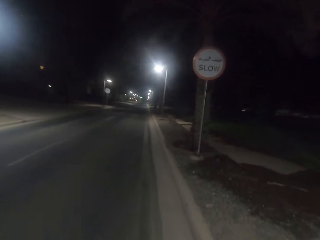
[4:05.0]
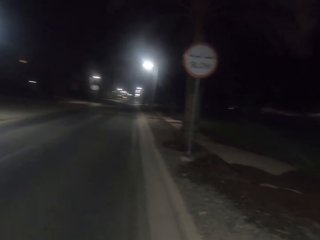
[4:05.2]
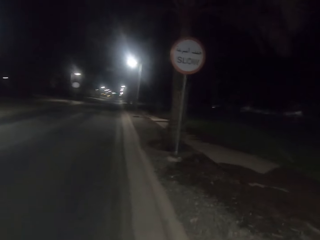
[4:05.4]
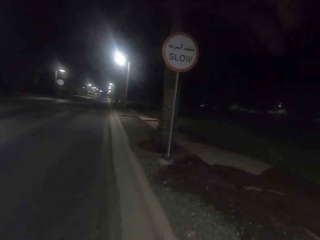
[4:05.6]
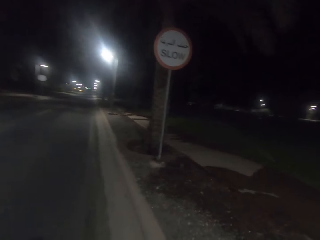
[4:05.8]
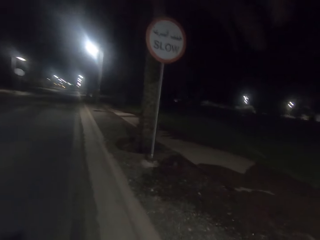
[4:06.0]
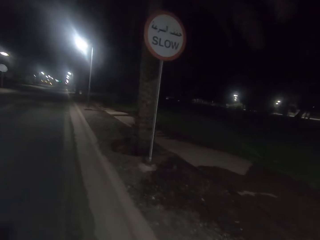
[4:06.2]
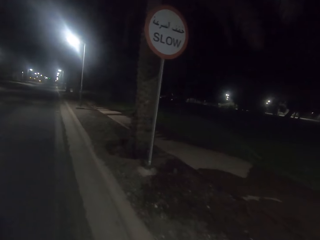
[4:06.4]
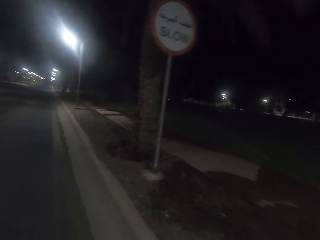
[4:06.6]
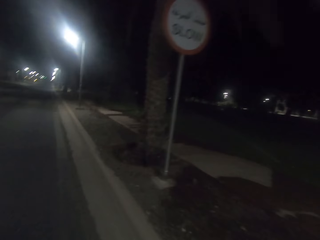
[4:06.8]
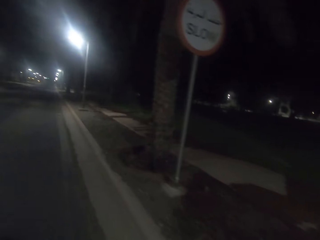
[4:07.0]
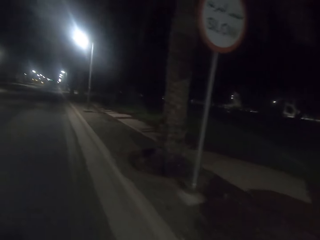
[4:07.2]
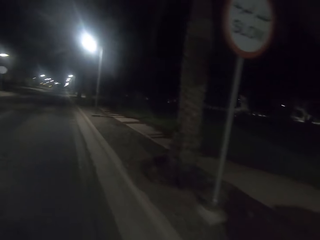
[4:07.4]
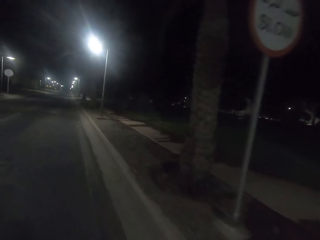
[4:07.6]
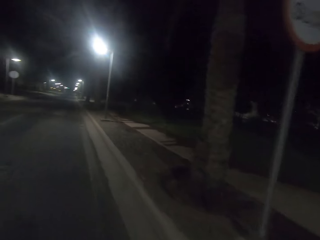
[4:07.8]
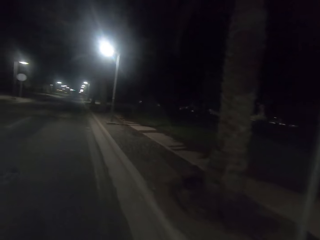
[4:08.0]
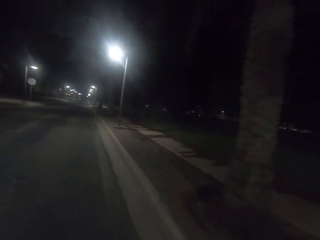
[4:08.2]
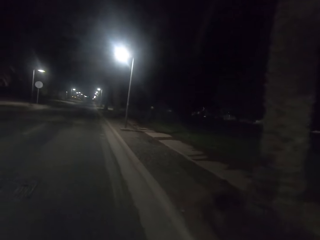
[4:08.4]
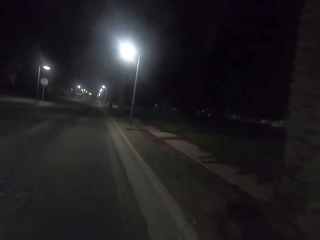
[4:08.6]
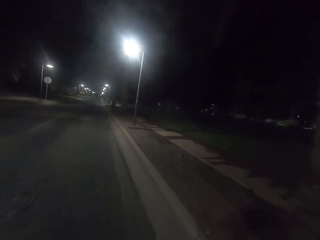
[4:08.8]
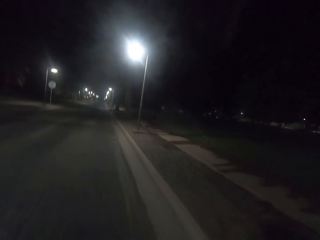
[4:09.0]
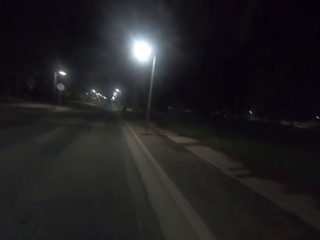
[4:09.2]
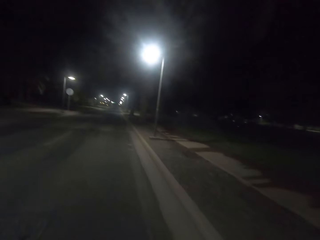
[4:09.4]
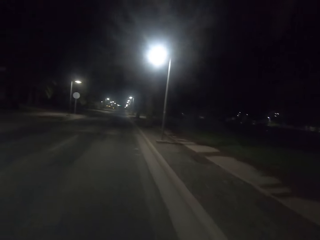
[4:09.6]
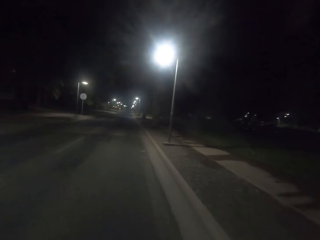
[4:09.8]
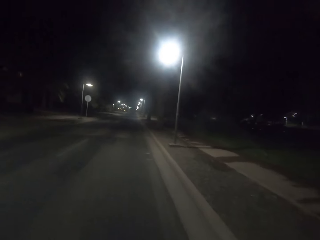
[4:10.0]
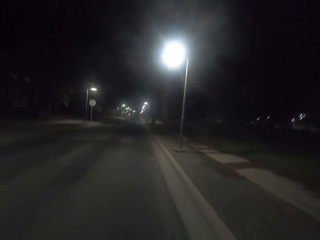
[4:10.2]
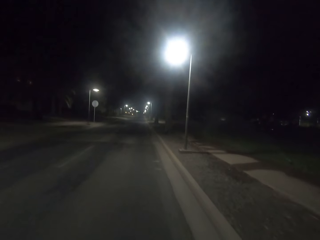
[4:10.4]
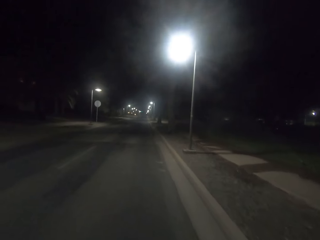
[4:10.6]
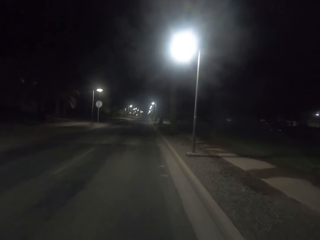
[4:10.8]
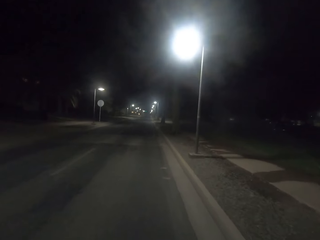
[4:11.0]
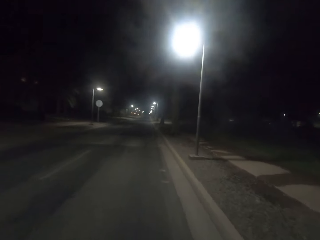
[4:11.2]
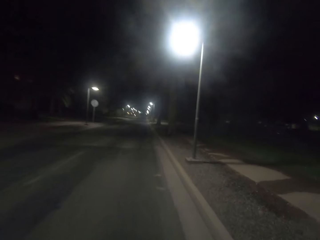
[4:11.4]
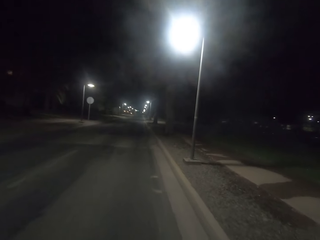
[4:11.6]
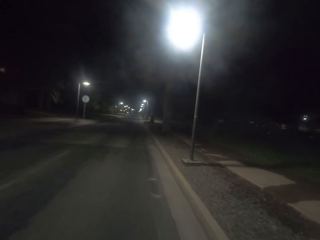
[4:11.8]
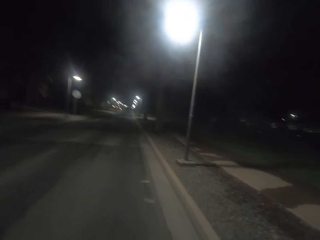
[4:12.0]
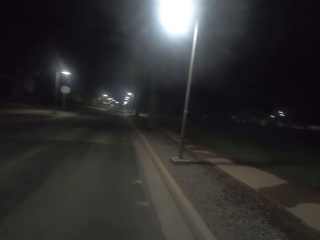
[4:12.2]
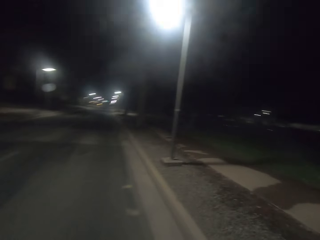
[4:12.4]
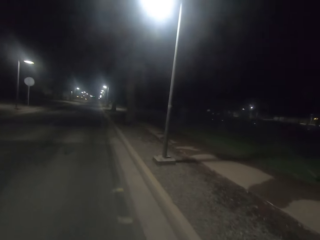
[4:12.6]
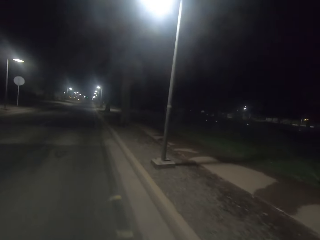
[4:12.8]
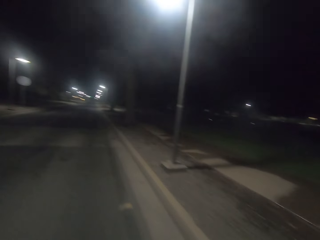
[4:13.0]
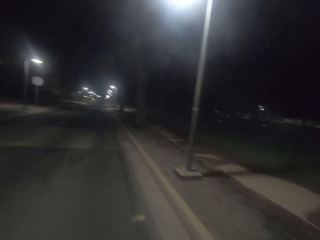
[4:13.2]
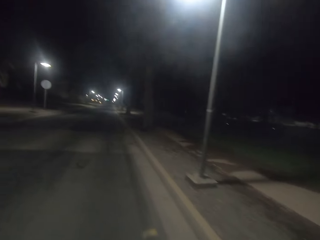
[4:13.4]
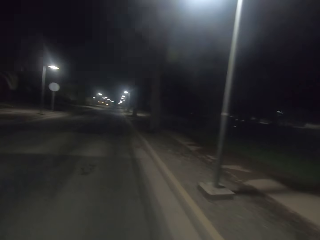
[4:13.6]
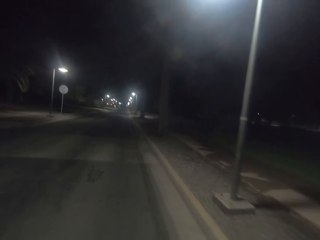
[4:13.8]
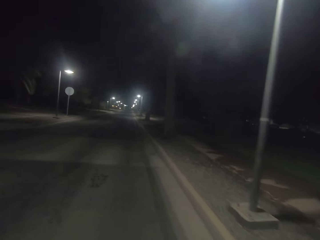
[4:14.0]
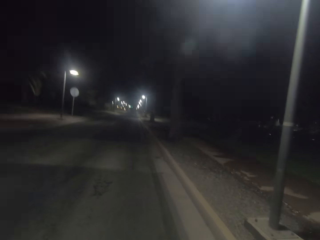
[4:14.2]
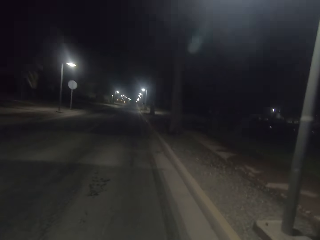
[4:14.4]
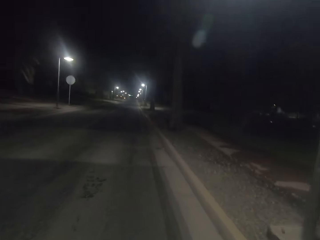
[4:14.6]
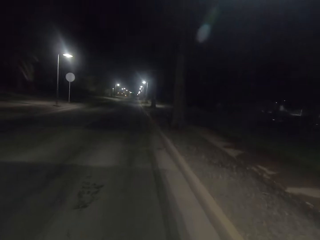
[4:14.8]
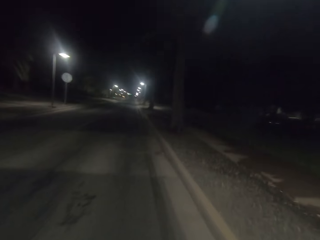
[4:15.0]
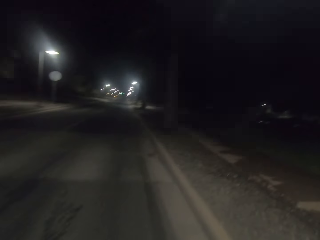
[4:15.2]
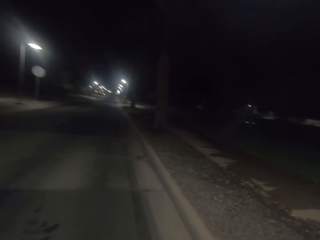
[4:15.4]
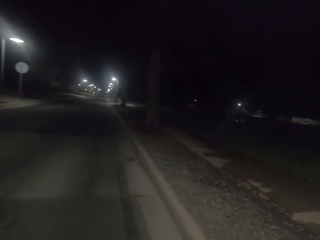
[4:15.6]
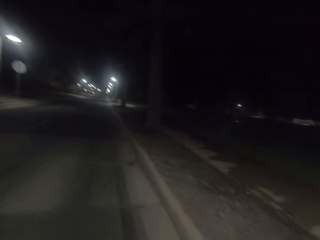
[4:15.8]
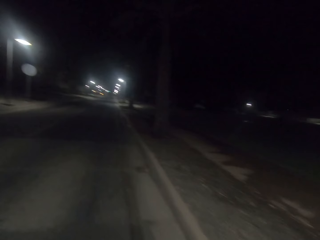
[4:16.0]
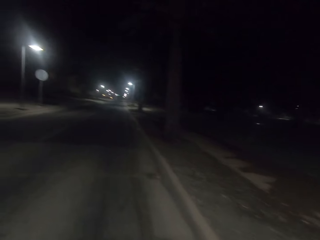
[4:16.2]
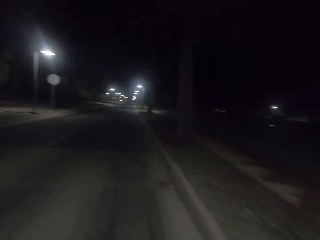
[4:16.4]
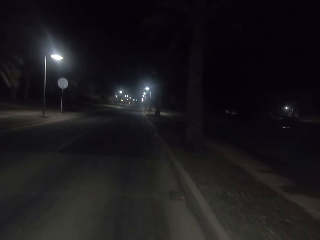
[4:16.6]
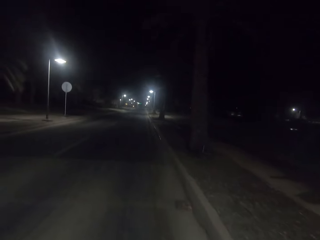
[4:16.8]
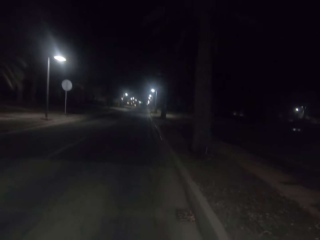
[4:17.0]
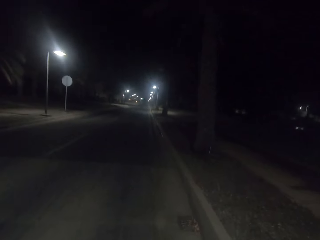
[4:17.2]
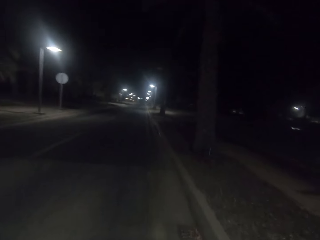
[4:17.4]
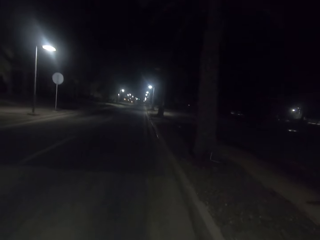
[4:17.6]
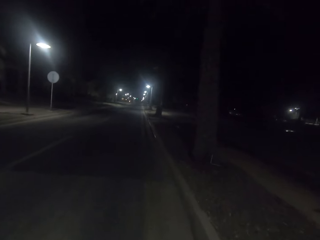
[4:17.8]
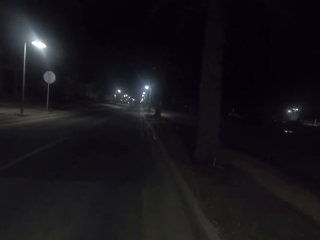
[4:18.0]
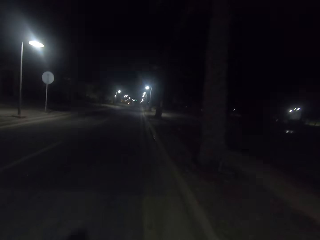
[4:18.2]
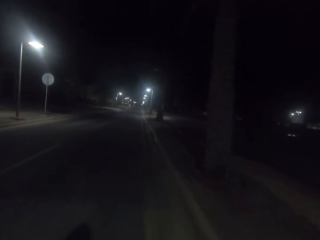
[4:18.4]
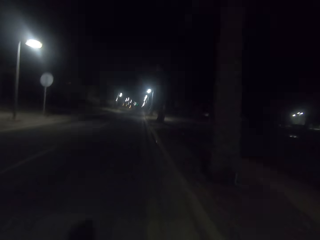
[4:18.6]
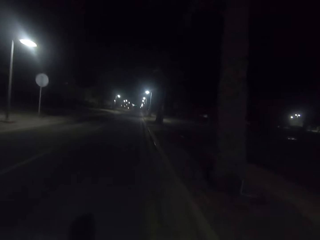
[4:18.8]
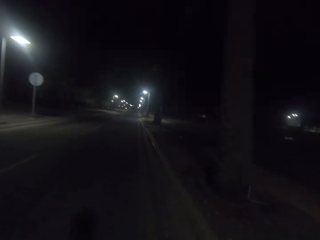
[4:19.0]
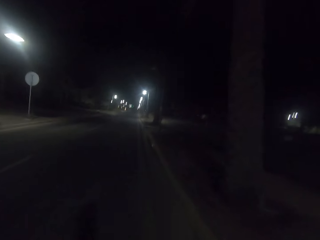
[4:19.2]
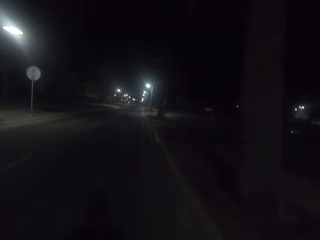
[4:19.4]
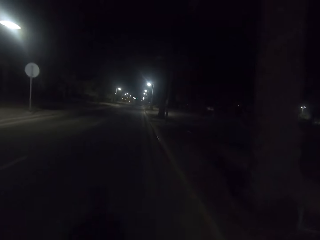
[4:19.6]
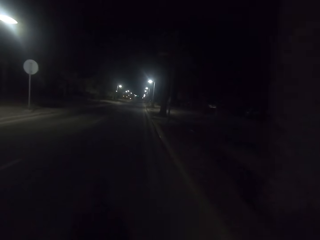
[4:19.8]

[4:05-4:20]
The camera wearer looks at the sign post. They walk on the road.

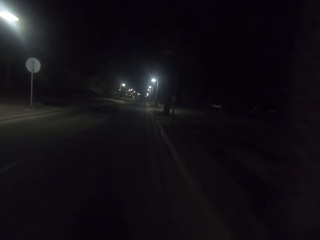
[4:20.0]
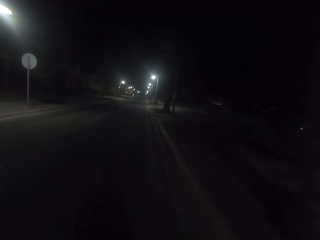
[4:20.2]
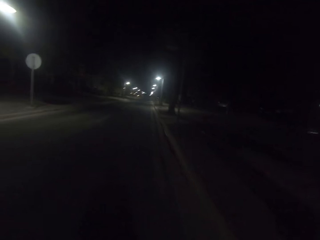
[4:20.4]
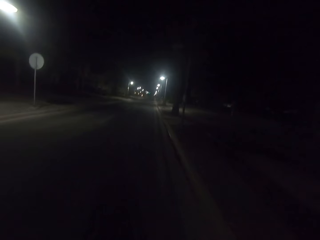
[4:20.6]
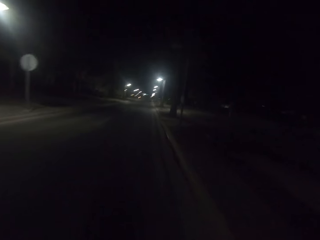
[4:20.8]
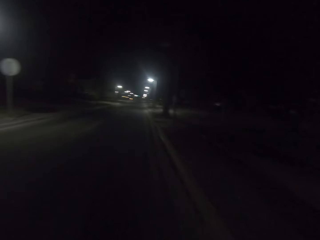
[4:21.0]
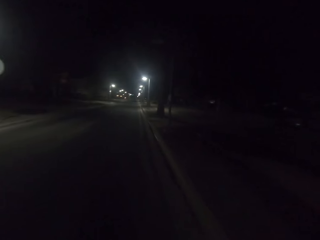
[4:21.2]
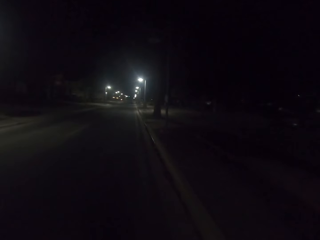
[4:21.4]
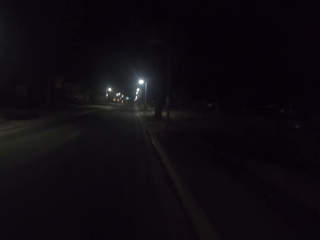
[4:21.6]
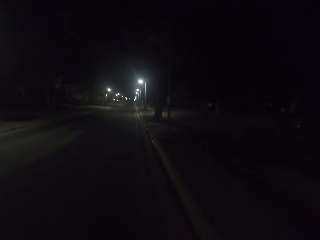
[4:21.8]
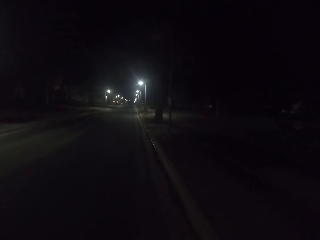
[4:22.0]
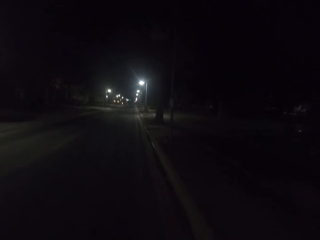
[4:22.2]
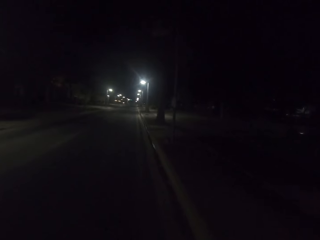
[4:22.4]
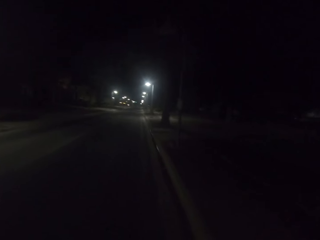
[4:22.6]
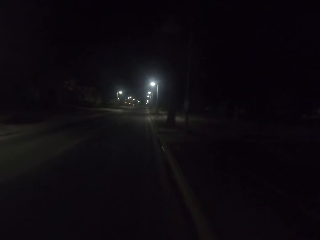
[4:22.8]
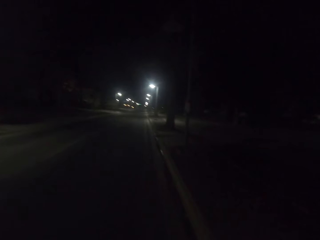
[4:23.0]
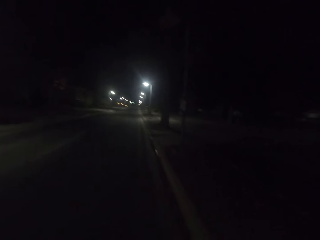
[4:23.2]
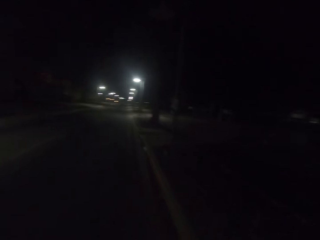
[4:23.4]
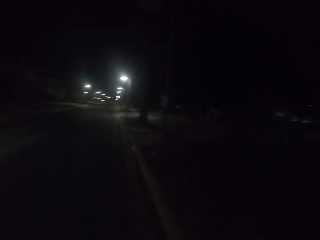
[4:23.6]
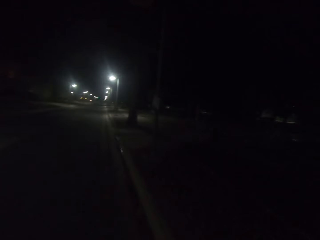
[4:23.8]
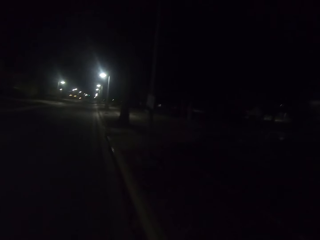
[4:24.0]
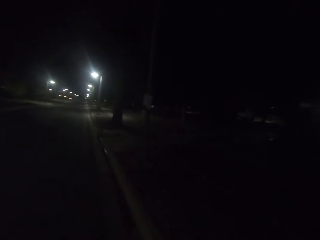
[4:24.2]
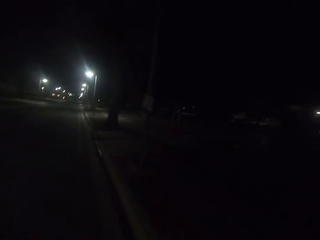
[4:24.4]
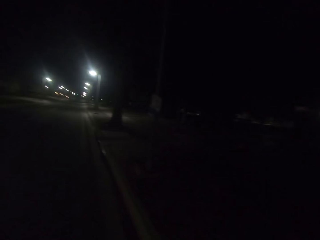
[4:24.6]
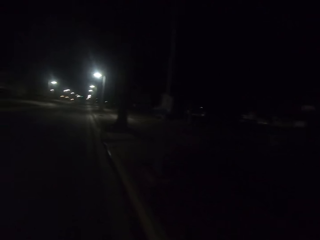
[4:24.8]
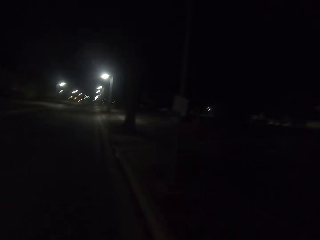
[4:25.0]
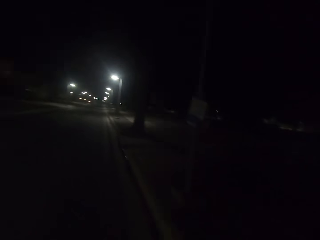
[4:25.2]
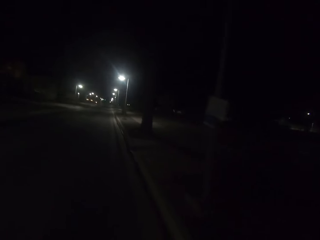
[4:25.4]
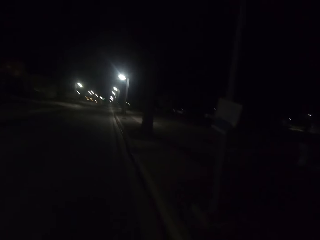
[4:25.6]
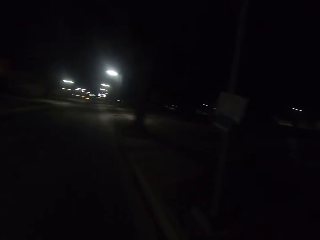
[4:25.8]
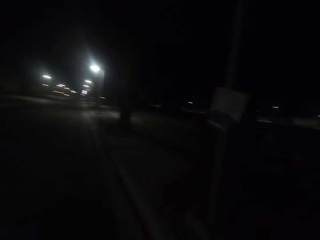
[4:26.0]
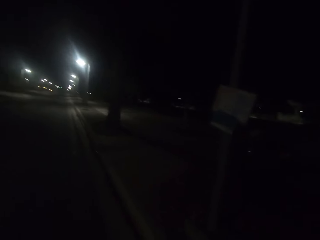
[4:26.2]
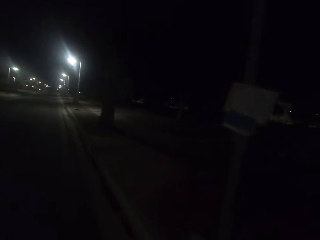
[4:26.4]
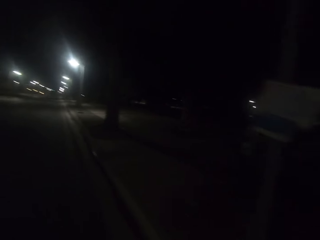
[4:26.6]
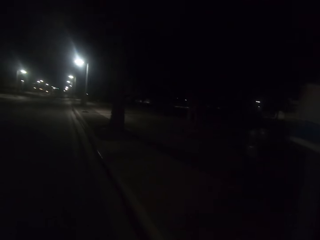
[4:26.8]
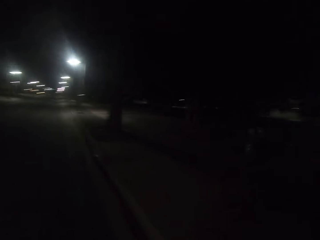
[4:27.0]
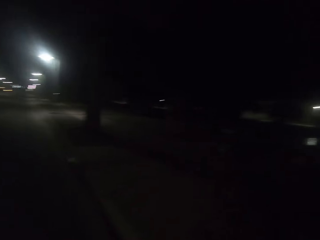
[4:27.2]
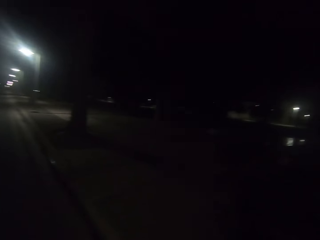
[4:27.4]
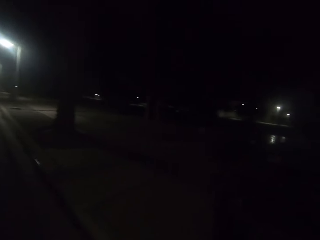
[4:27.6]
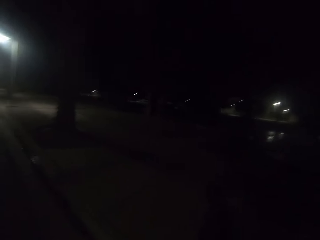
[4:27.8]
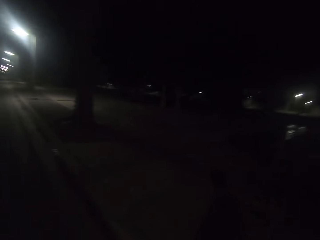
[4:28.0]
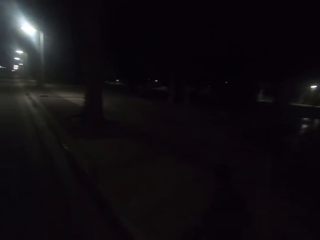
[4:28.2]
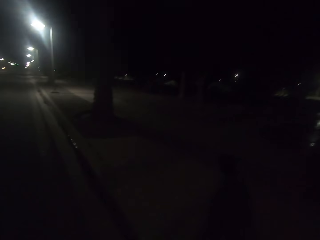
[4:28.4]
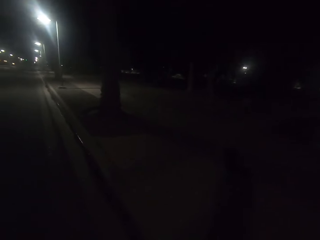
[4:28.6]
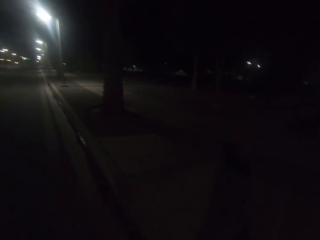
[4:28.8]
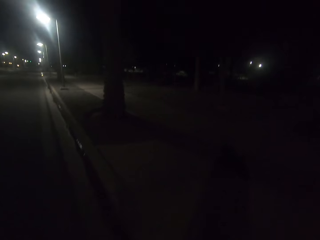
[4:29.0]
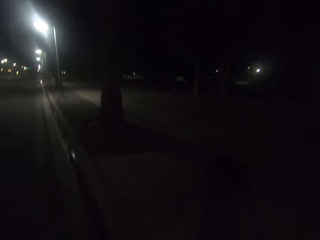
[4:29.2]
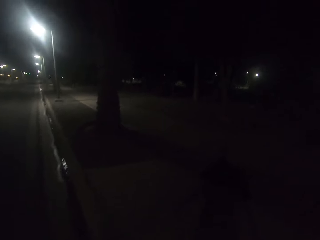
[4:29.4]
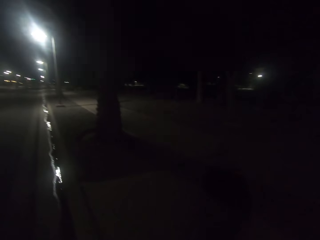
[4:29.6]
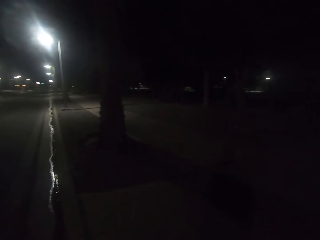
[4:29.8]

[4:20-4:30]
The camera wearer looks at the street lights.
